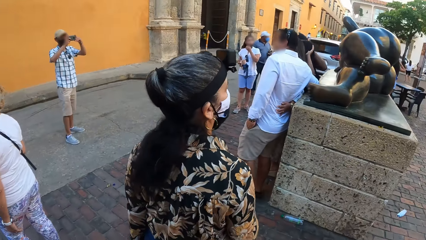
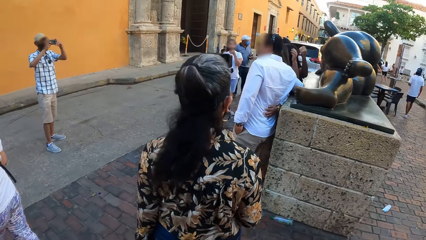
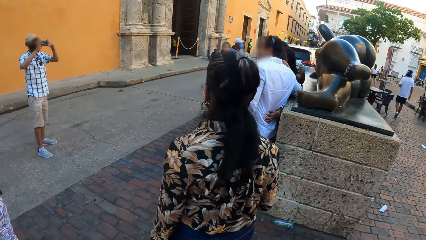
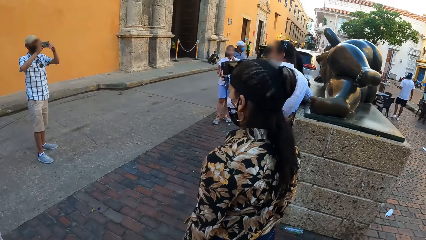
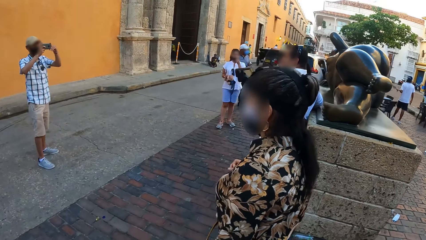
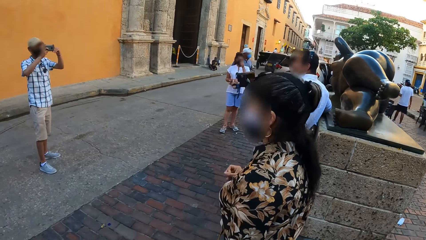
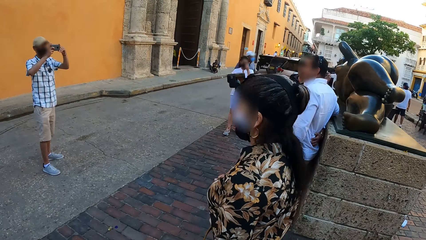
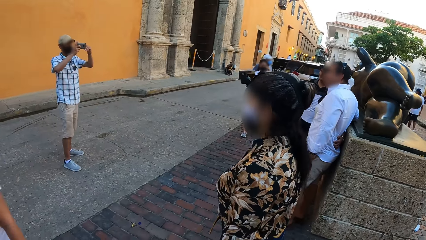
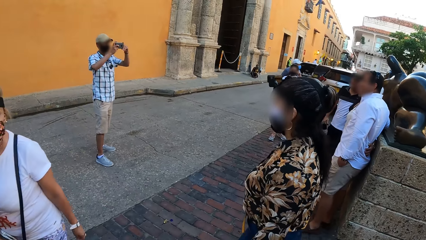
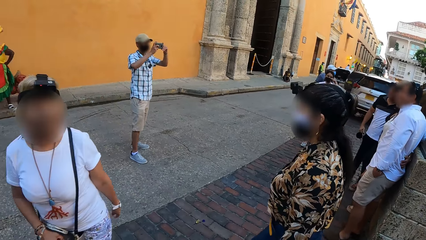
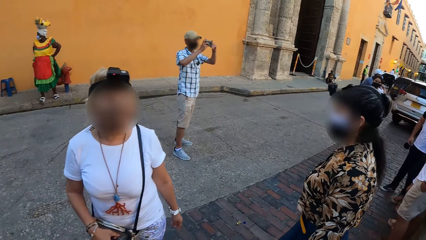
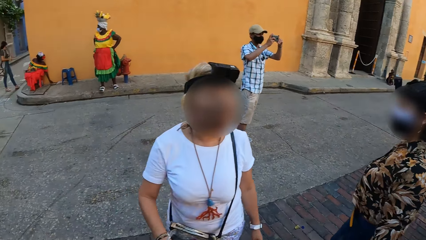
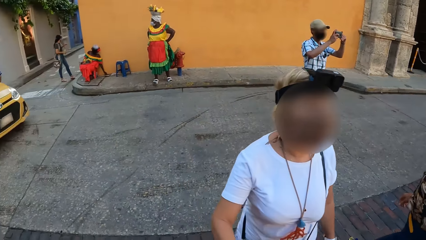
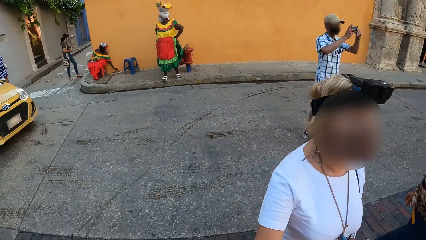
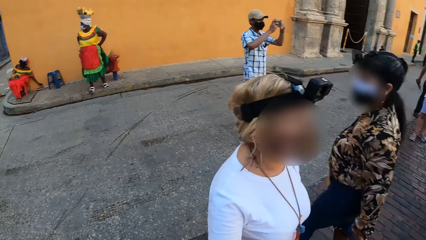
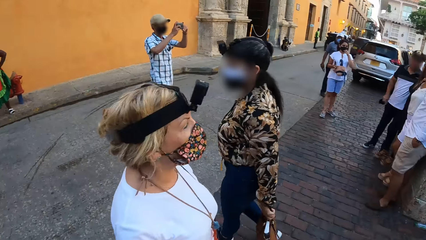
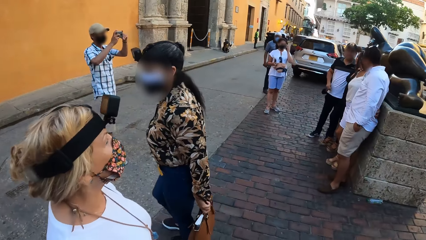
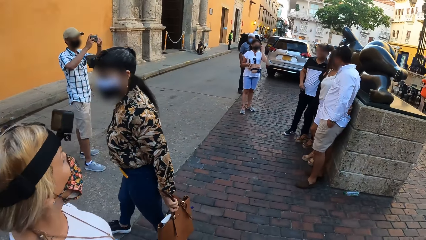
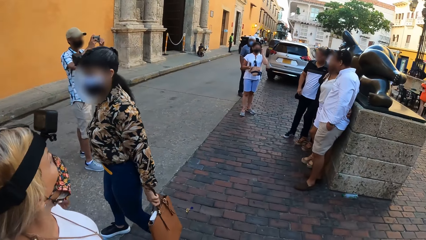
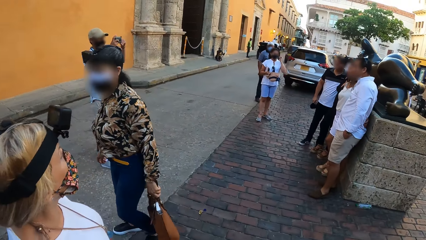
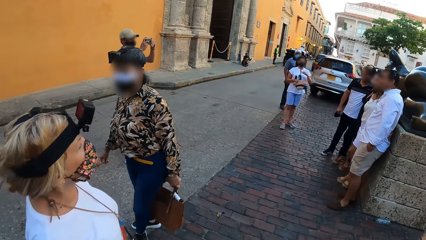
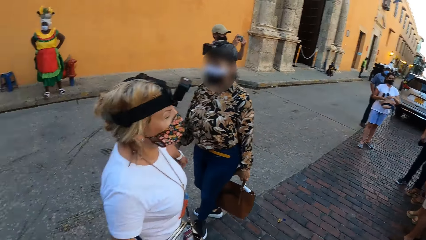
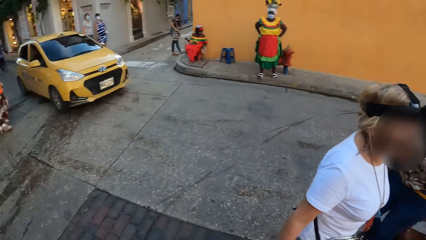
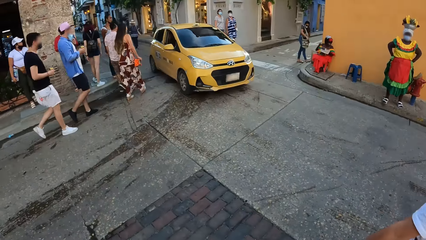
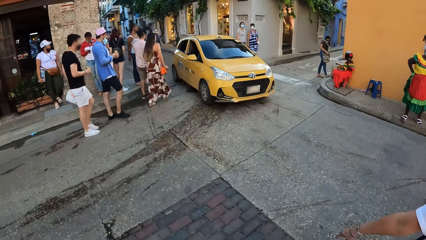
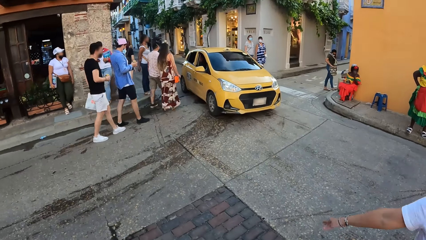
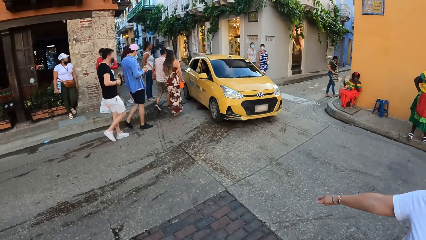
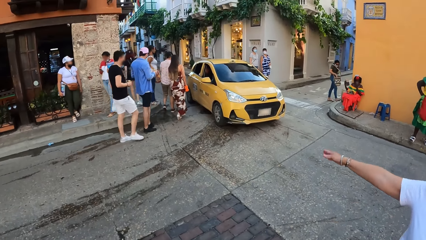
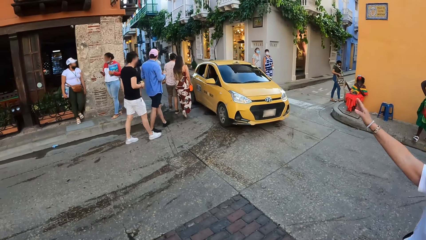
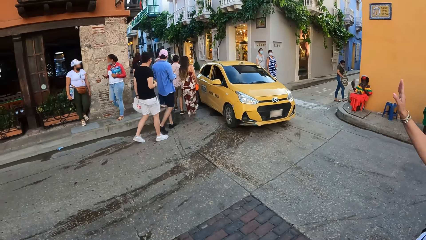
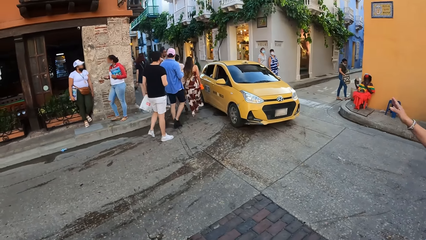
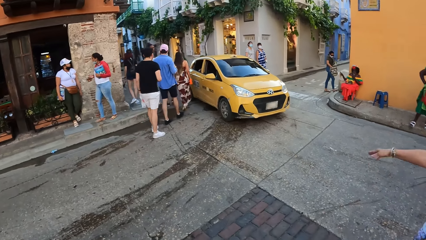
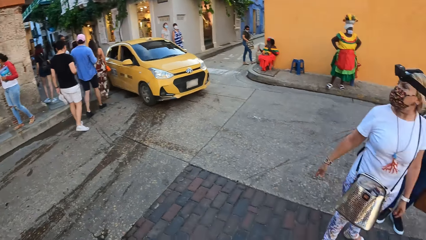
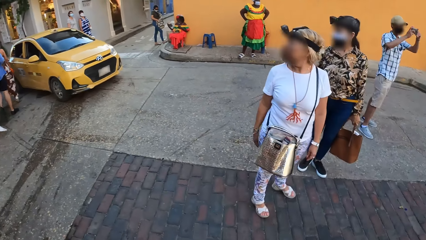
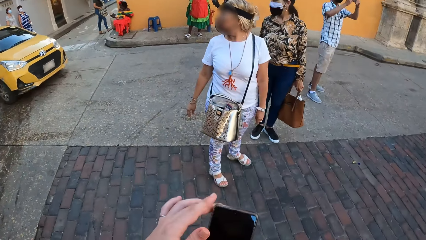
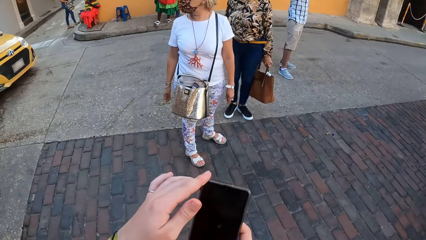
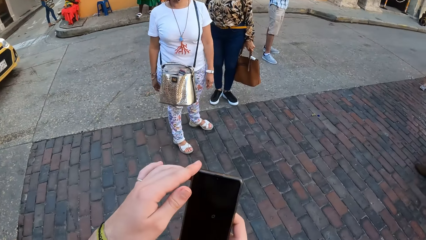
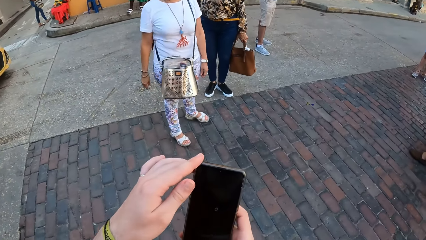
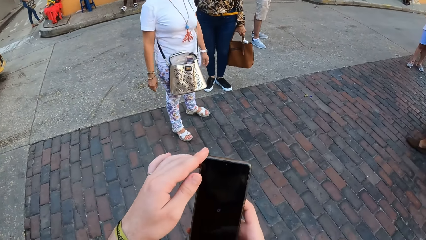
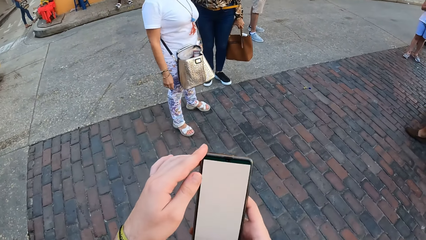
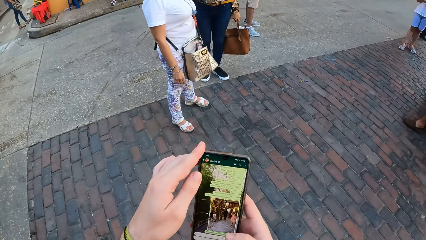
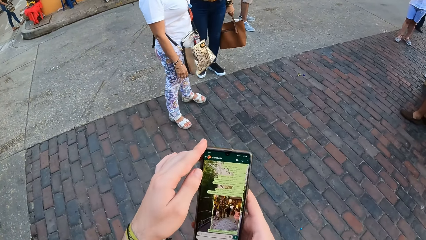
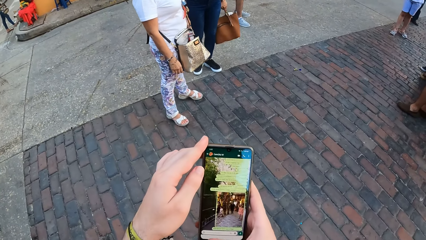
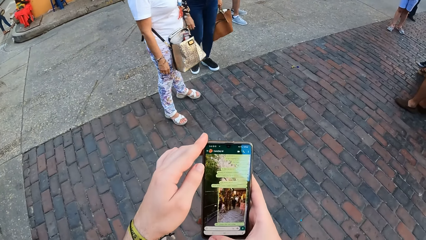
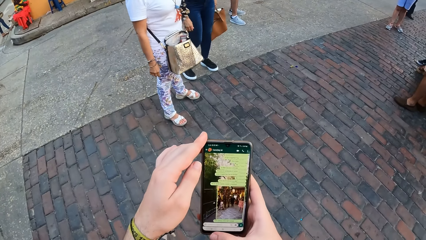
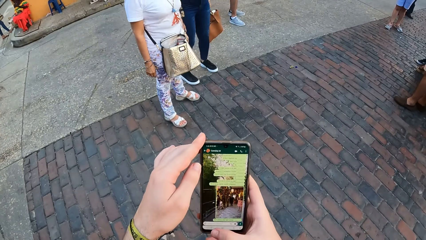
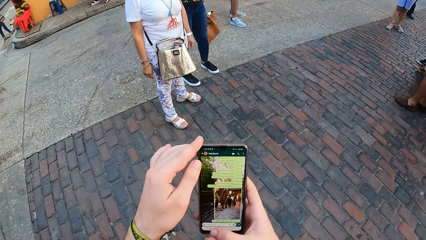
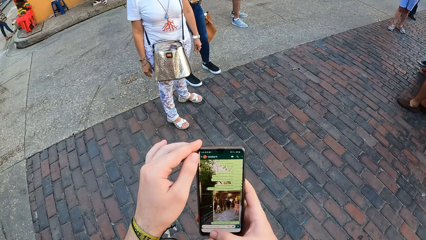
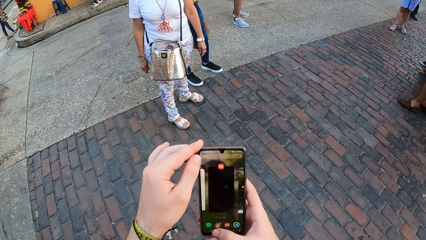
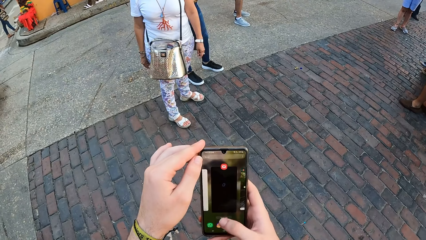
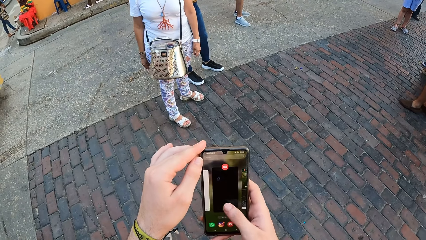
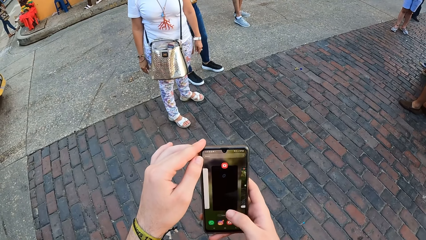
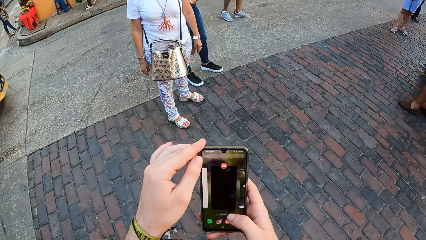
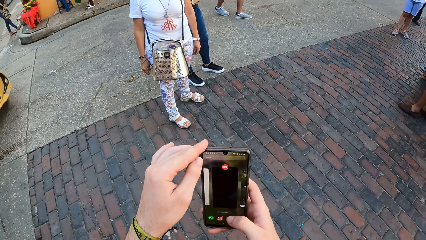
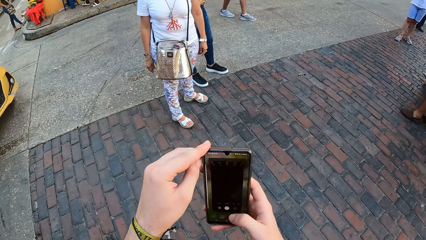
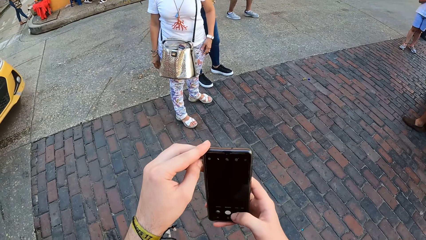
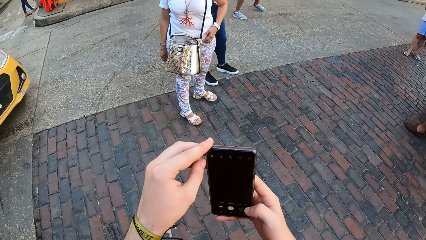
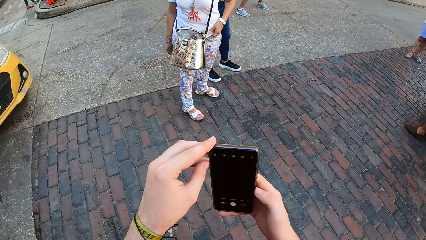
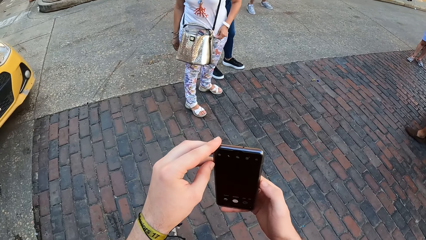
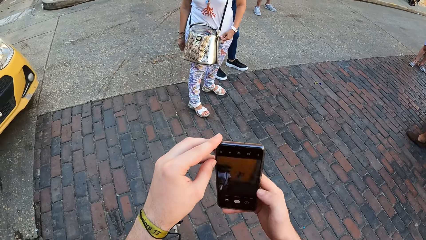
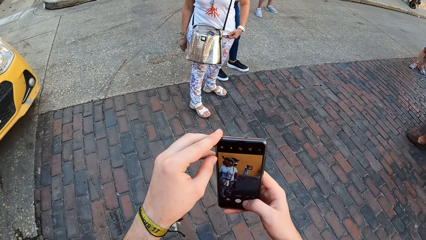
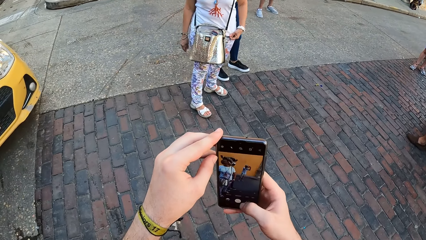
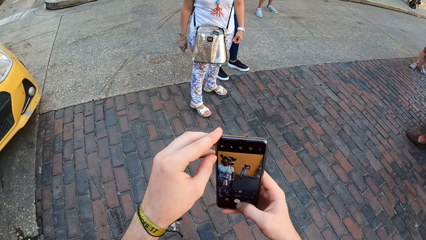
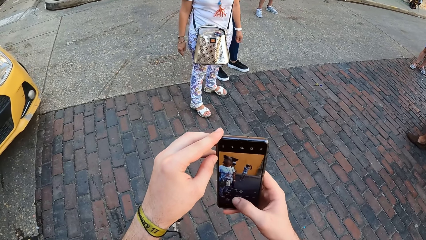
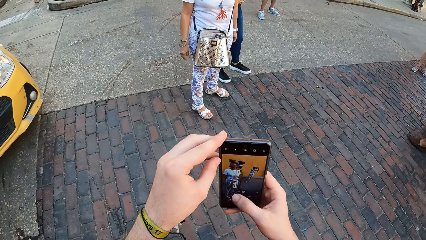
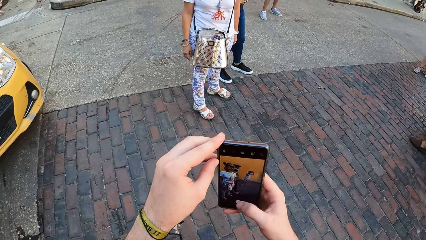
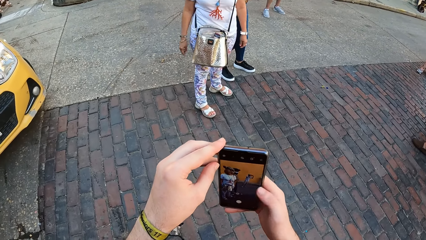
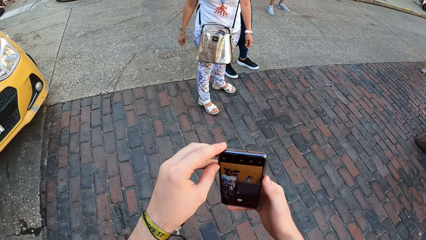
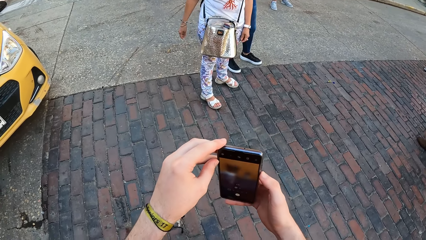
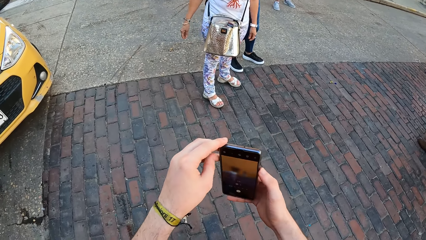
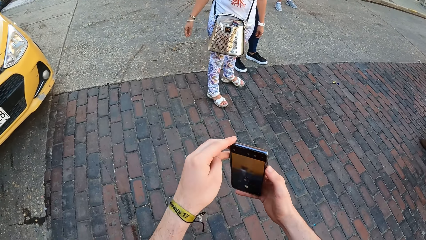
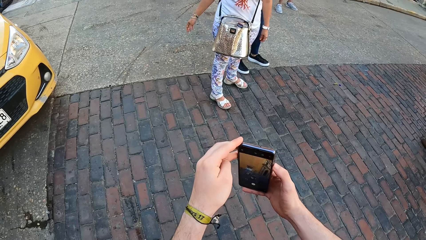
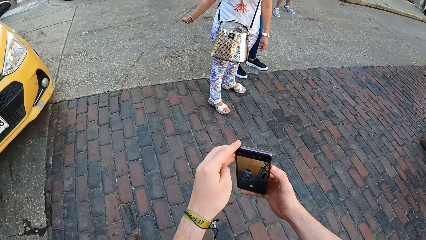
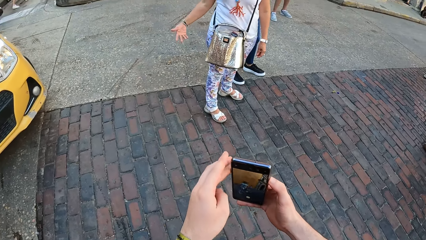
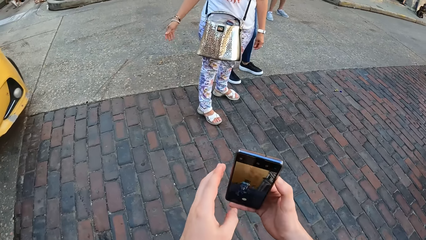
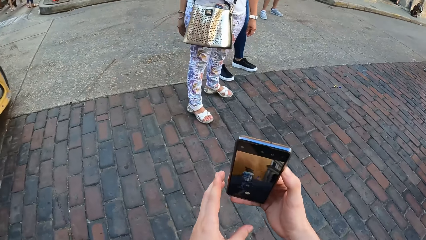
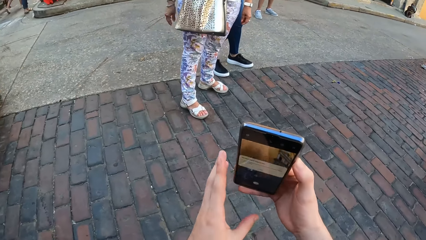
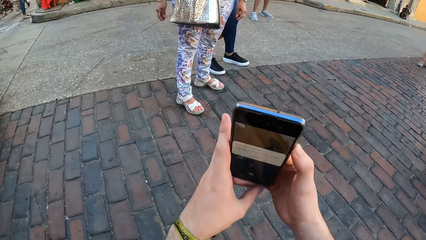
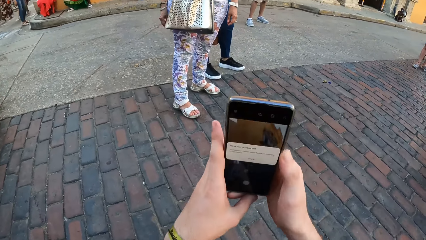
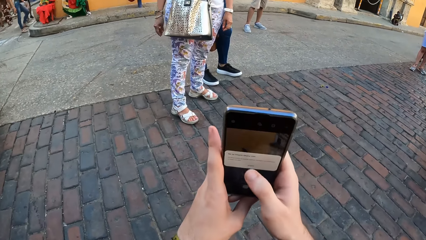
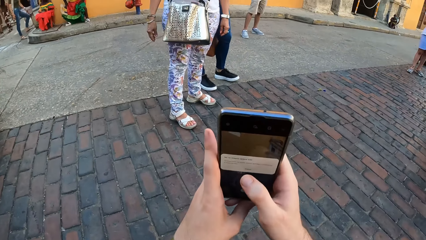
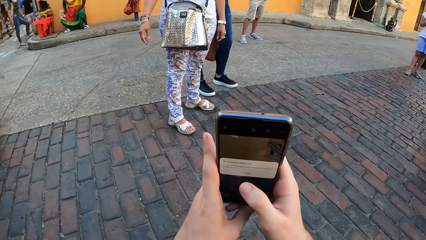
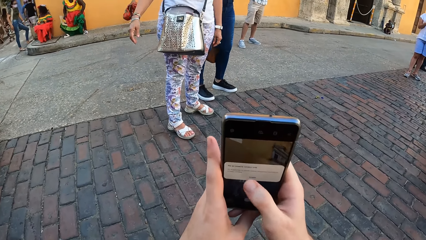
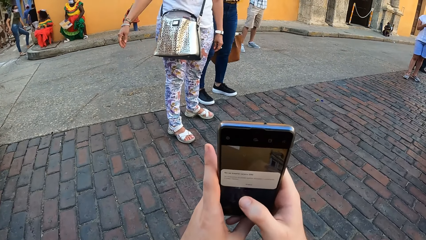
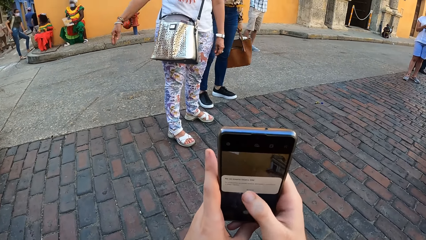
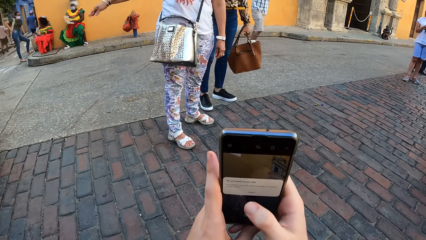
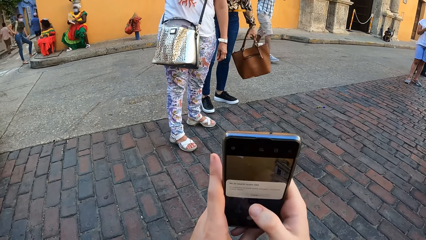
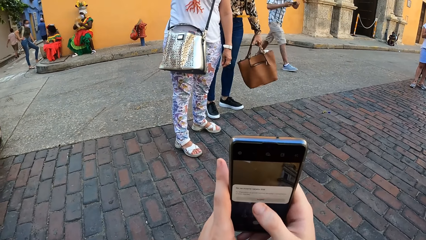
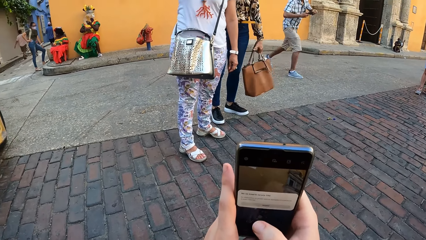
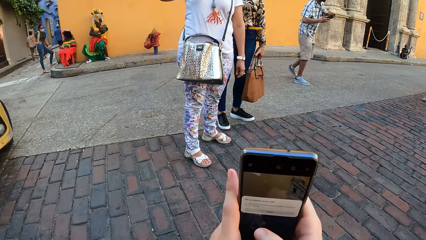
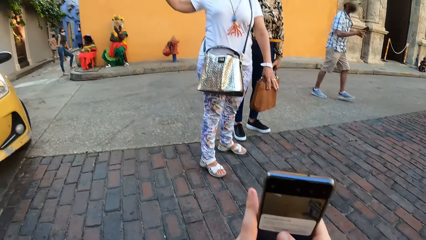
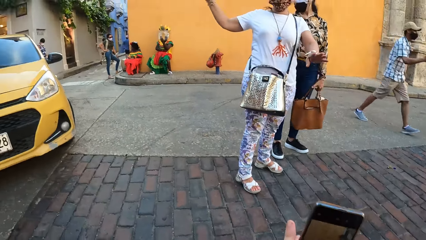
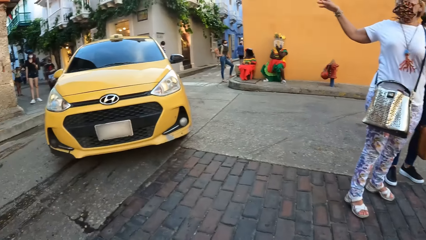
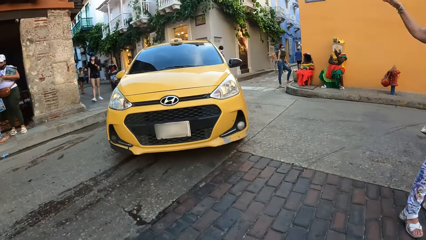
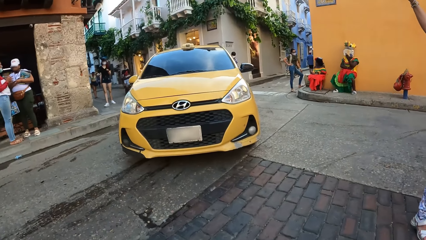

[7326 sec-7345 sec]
A woman interacts with another woman and the camera wearer. The camera wearer holds a phone with both hands. He operates the phone with his right hand. He operates the phone with his left hand. He operates the phone with his right hand. A woman moves her hand.
